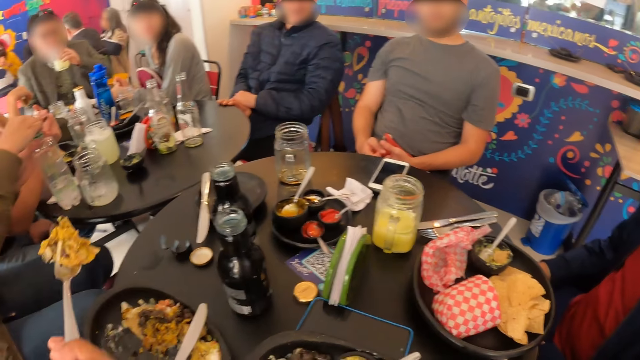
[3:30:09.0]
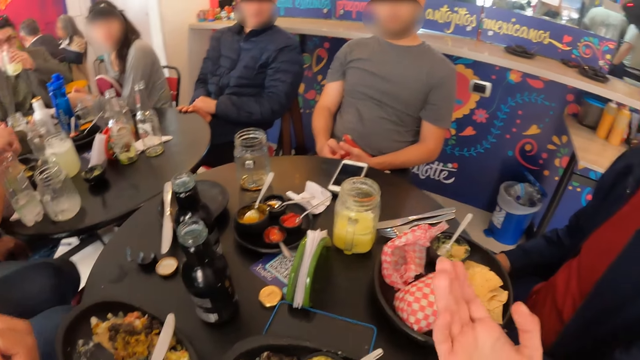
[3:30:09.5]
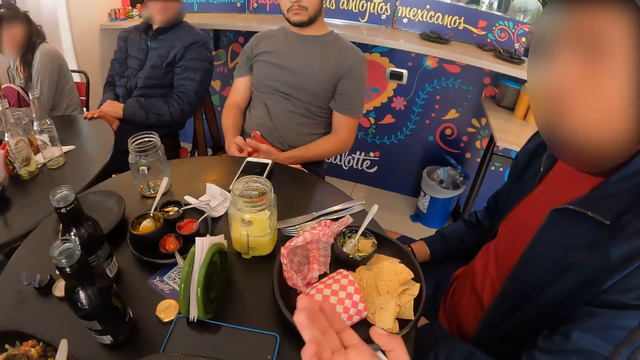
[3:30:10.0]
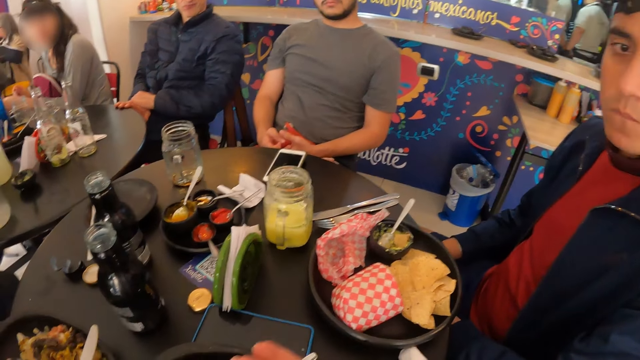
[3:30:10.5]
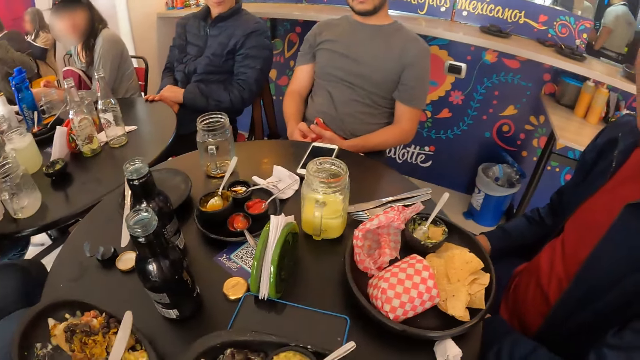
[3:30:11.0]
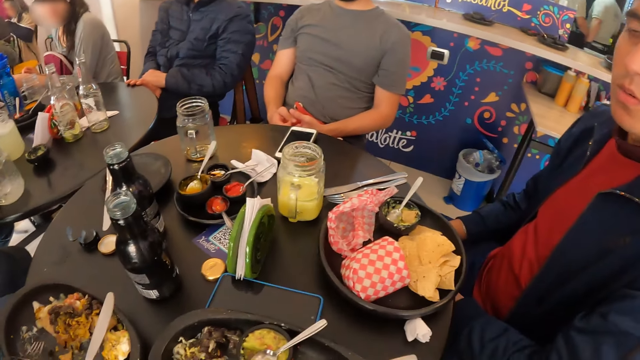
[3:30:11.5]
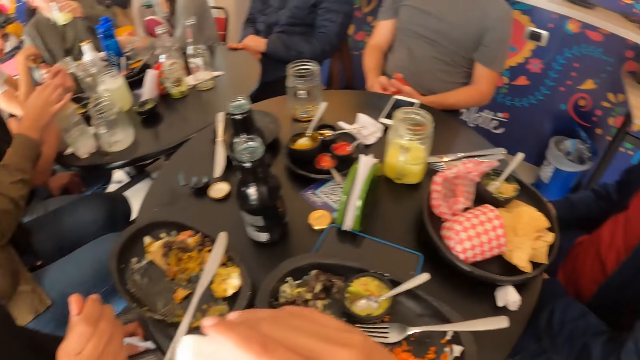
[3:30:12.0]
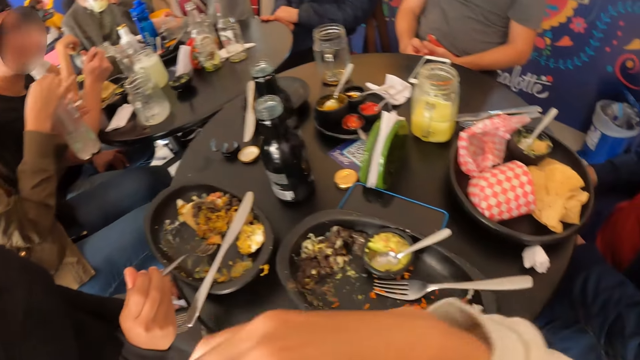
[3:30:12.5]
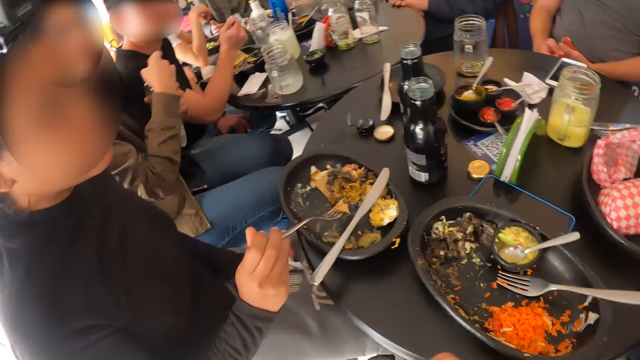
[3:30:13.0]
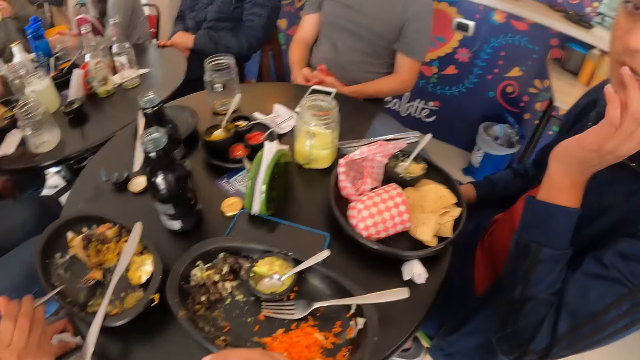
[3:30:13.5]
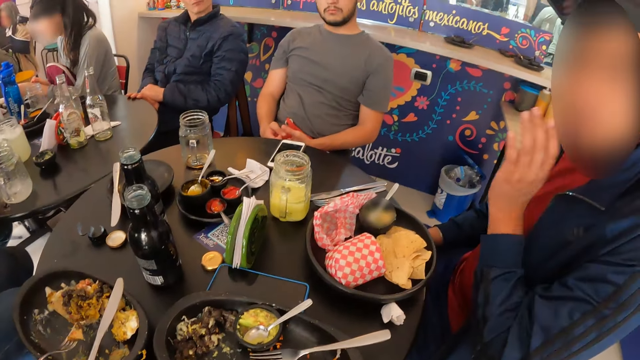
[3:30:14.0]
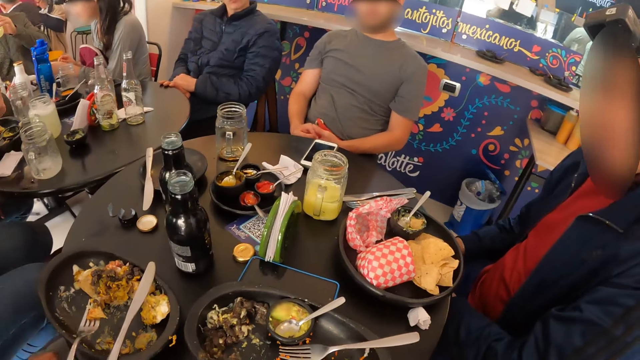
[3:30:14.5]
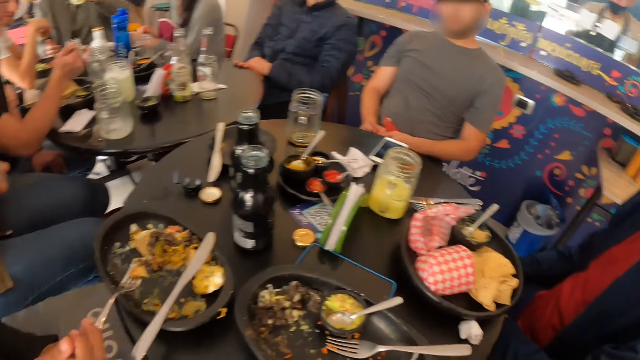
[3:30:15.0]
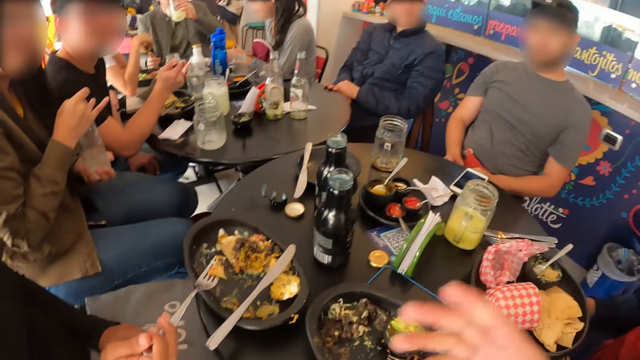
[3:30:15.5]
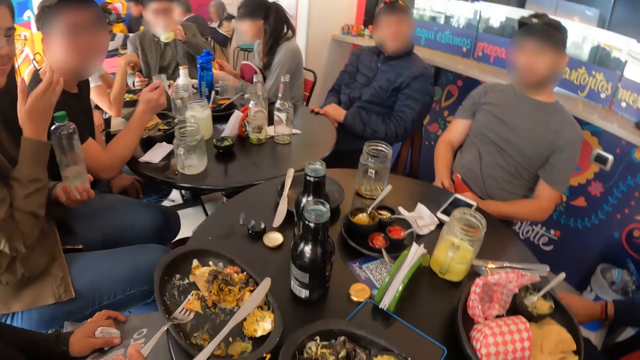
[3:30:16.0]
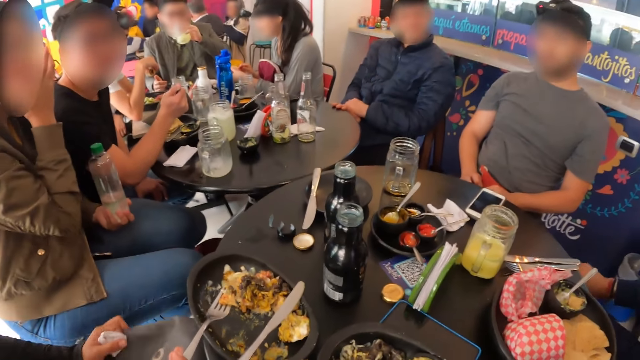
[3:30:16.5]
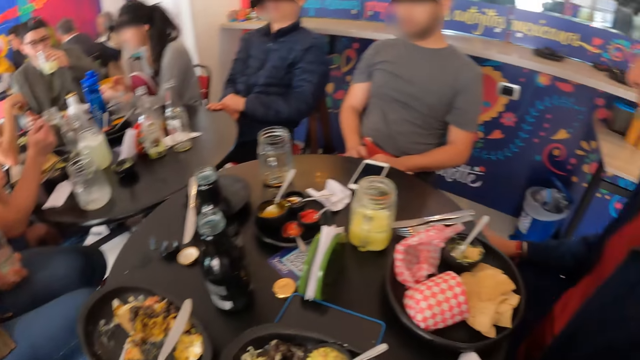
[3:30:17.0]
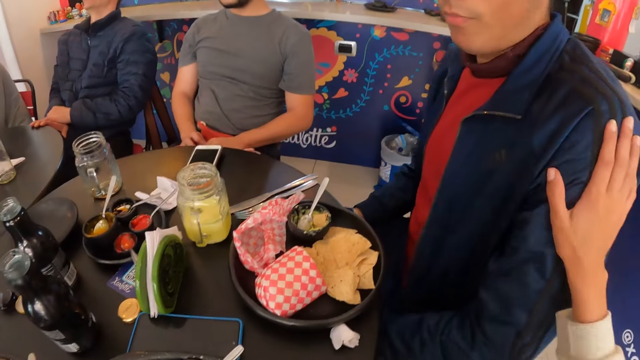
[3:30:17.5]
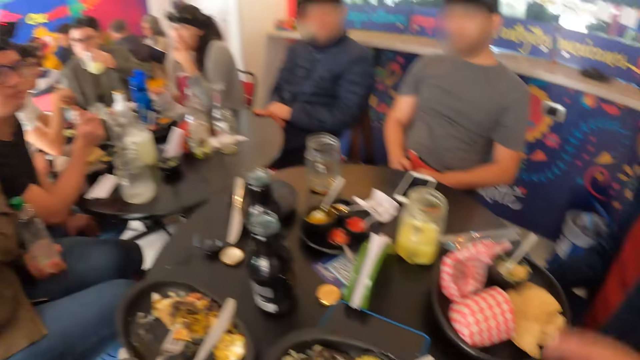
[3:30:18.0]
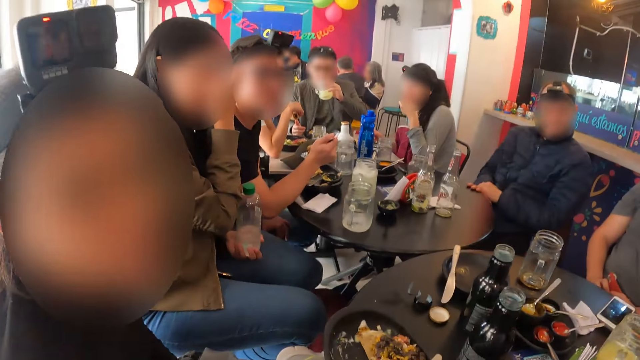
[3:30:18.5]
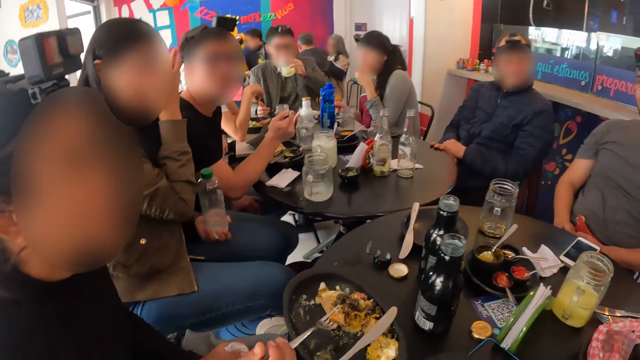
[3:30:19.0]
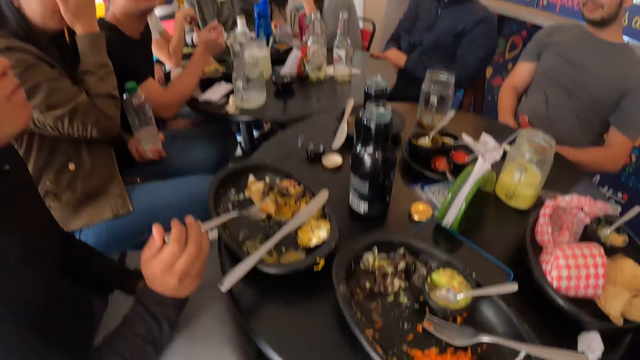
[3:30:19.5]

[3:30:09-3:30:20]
A person eats the food. The camera wearer touches a man with his right hand. He talks to the person and the other people.

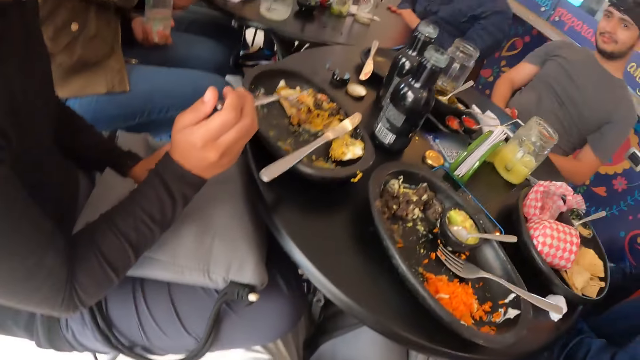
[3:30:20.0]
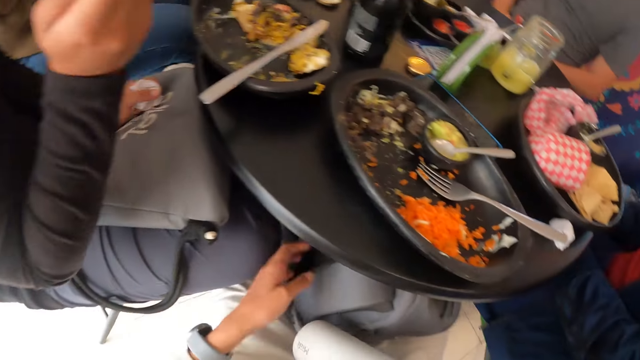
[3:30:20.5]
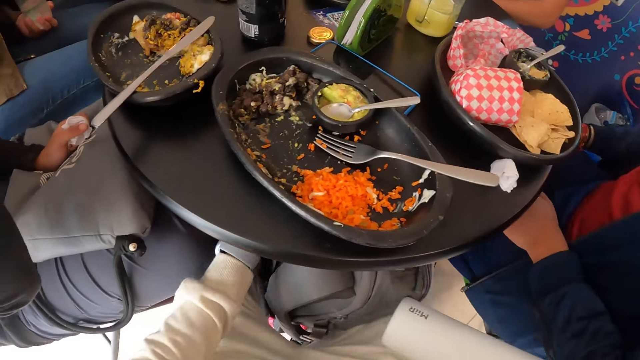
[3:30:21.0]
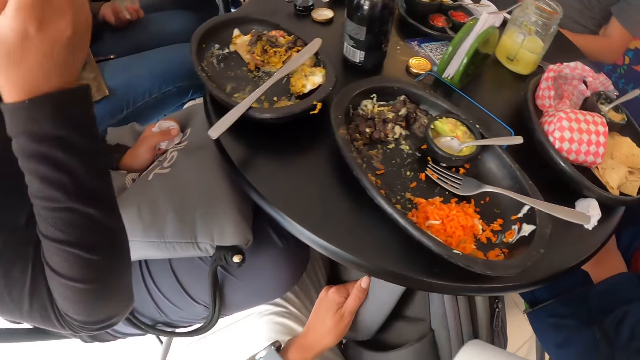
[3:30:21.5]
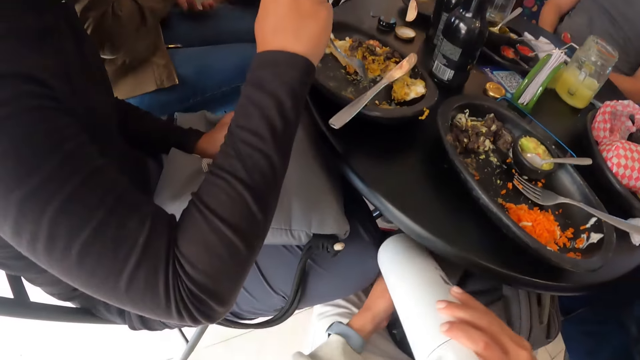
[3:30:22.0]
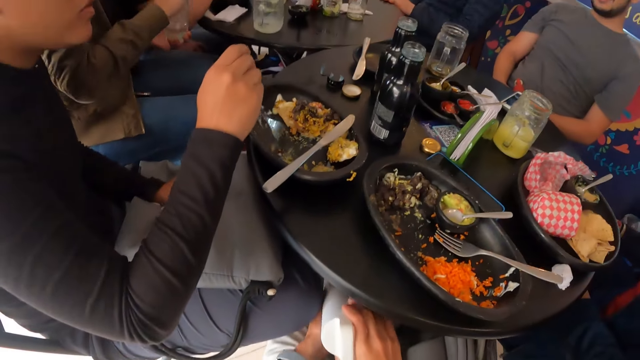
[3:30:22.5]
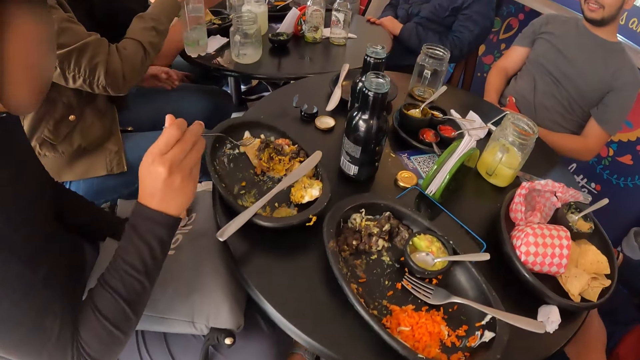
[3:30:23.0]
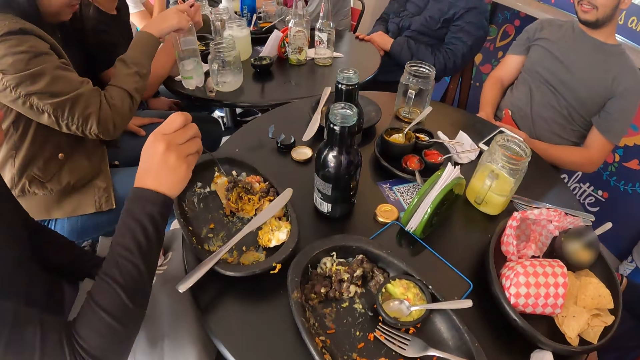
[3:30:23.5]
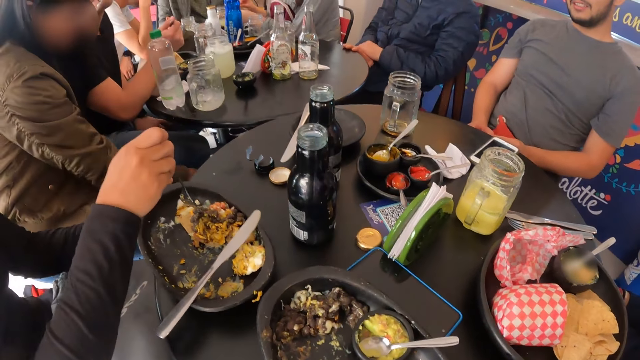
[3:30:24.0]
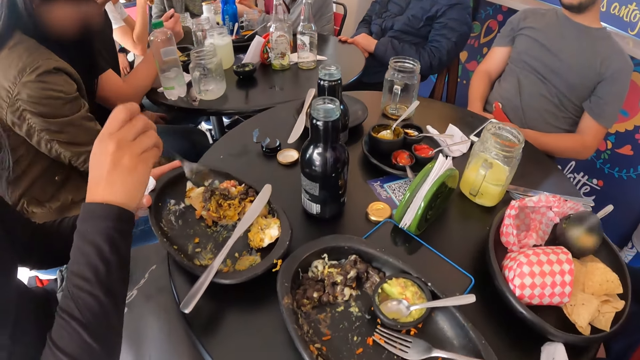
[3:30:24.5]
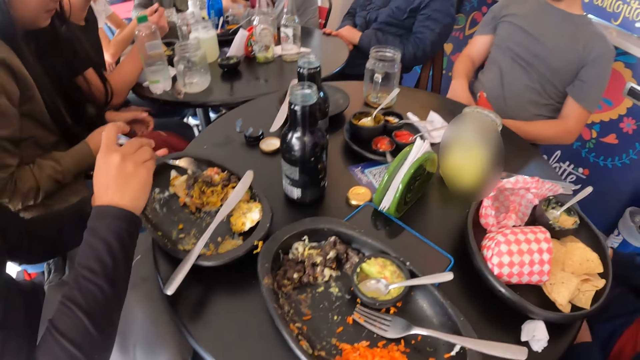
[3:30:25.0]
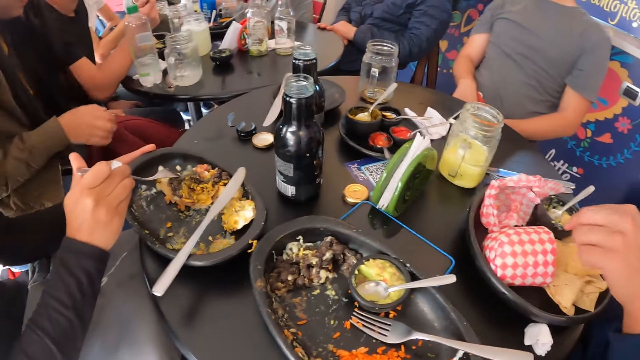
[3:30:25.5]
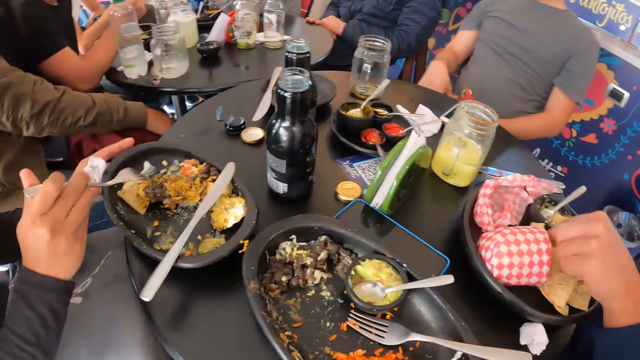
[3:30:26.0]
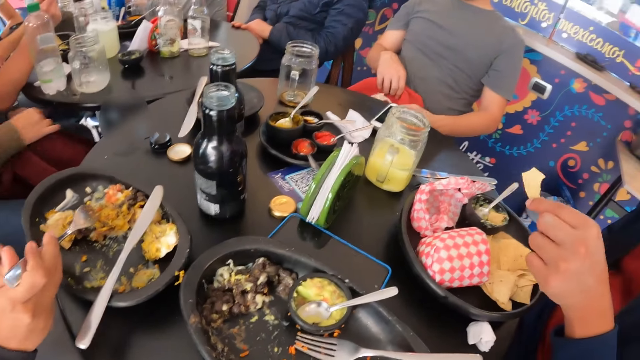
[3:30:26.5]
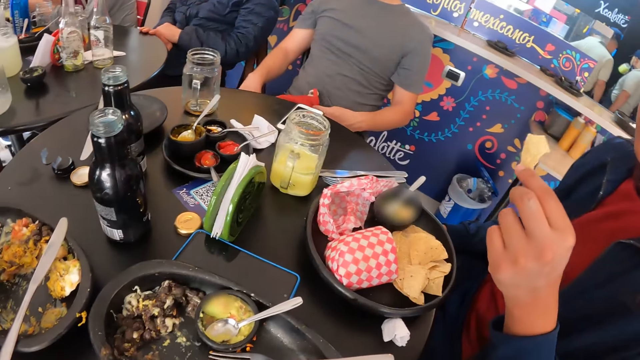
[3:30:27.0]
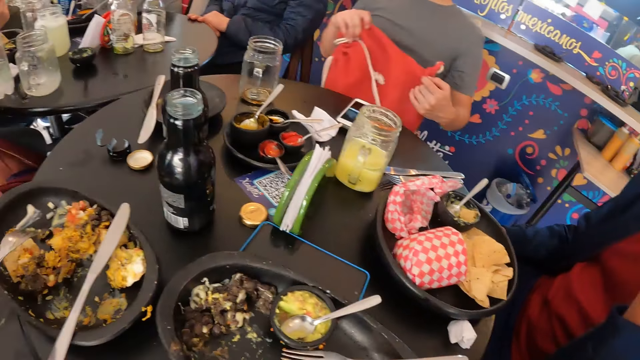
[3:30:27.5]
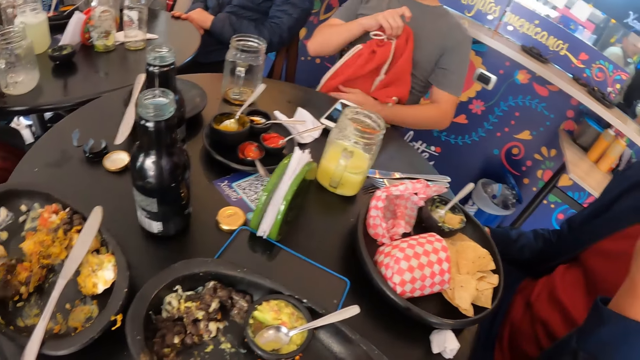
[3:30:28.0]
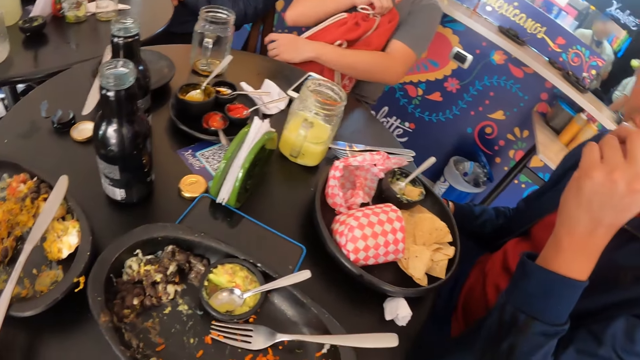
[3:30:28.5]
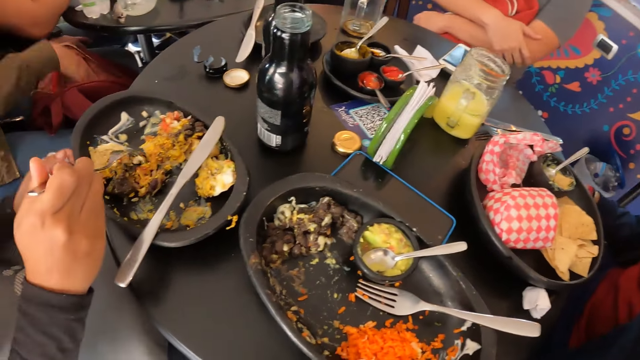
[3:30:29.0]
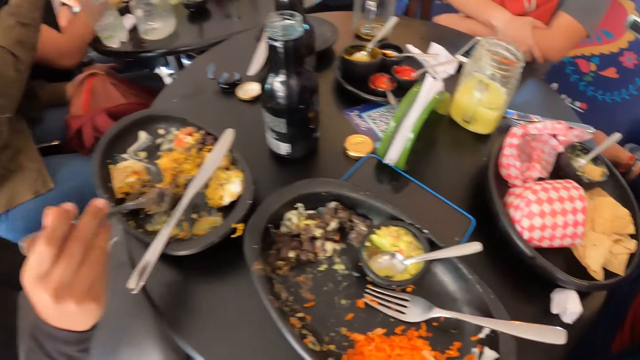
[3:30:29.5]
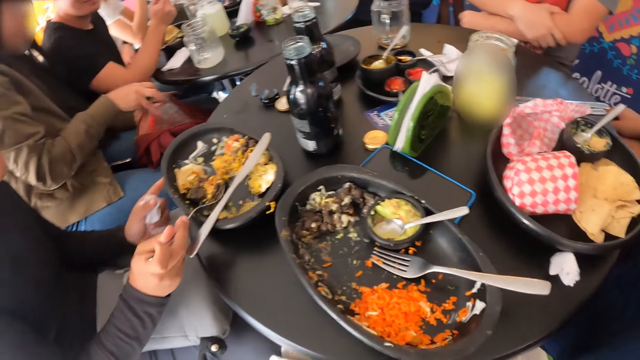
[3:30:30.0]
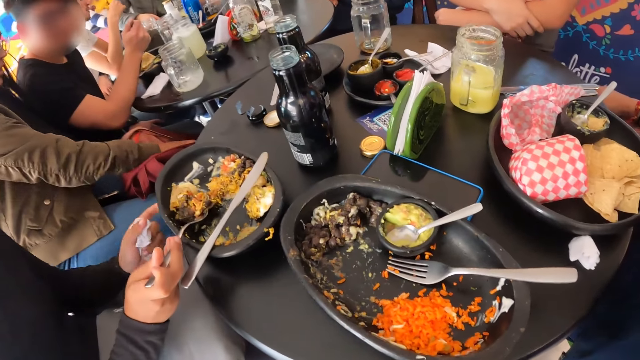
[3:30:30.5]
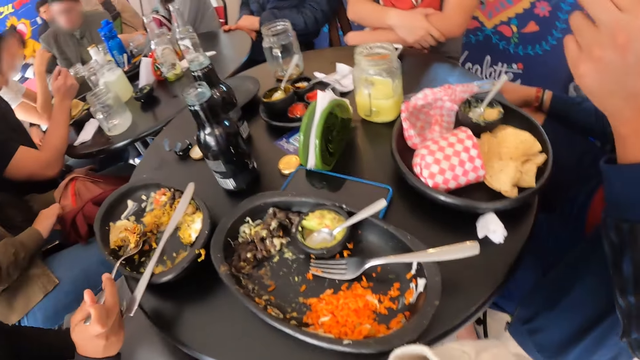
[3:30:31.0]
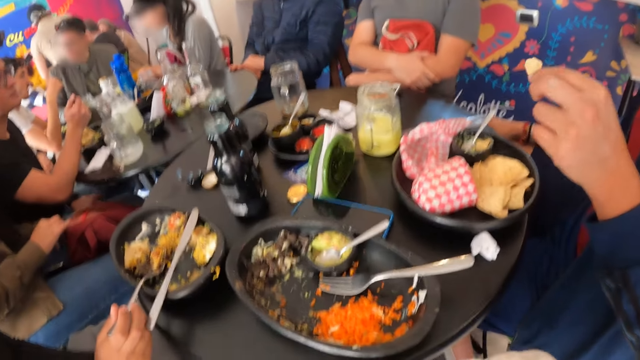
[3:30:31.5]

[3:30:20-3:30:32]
The woman eats burritos with a fork from the bowl on the table in her right hand. The camera wearer passes the cup from his left hand to his right hand. He pulls up the bag with his left hand. He puts the bottle in the bag under the table with his right hand. A person puts the bottle on the table. The man raises a bag from his lap with both hands. The woman touches the bowl on the table with her left hand. Another person takes the food on the plate.
